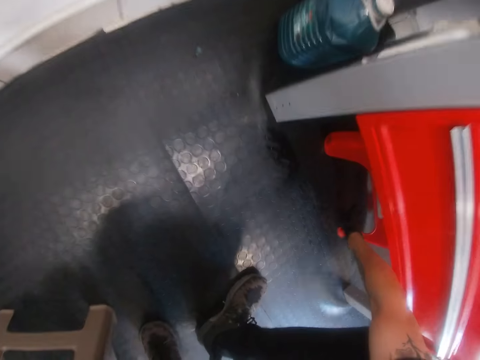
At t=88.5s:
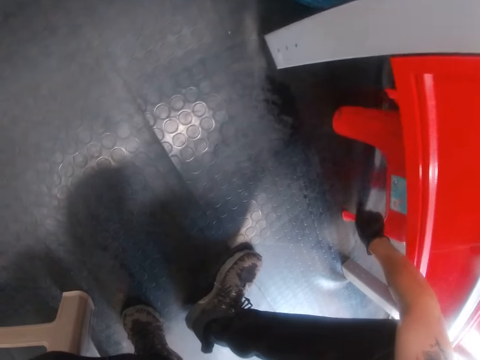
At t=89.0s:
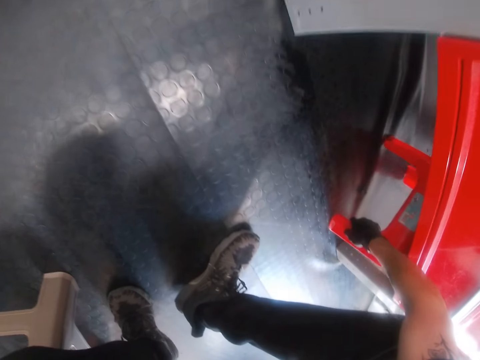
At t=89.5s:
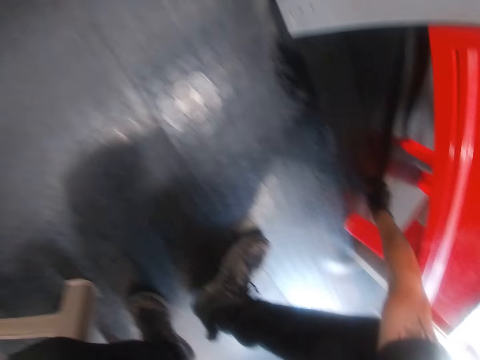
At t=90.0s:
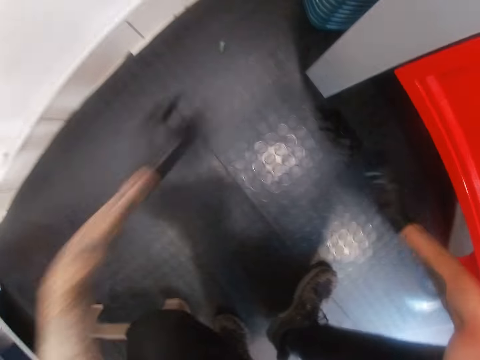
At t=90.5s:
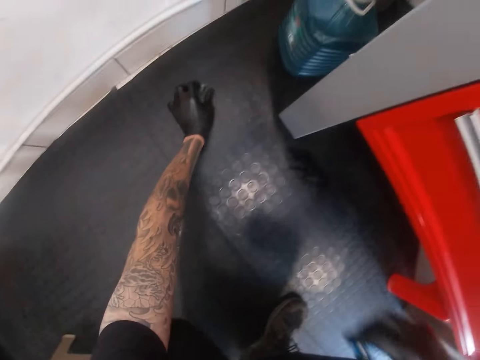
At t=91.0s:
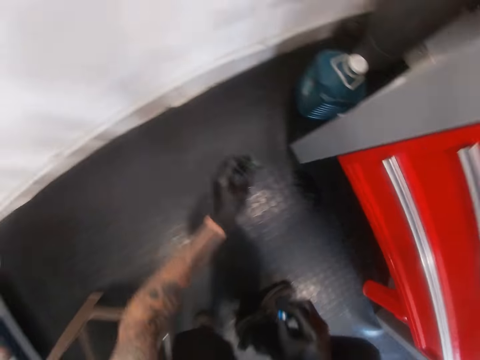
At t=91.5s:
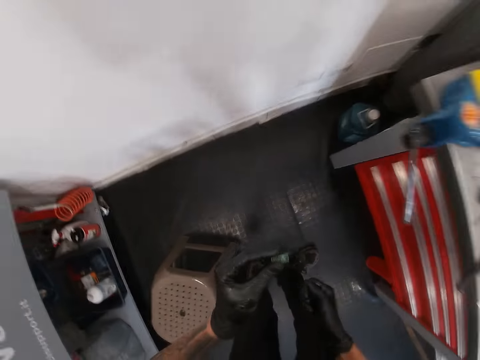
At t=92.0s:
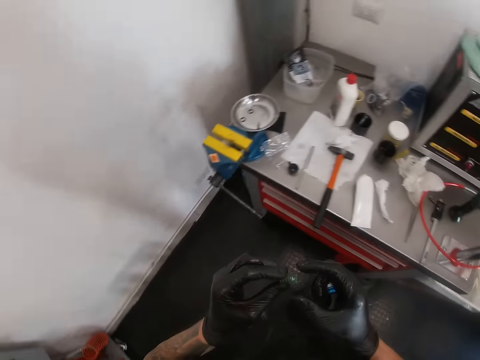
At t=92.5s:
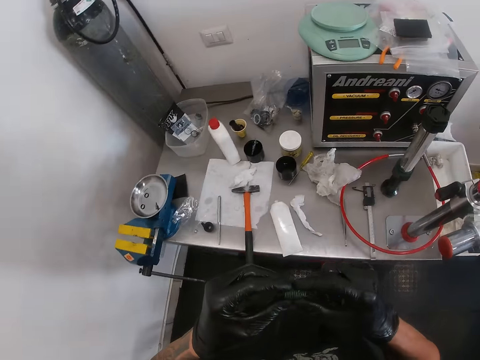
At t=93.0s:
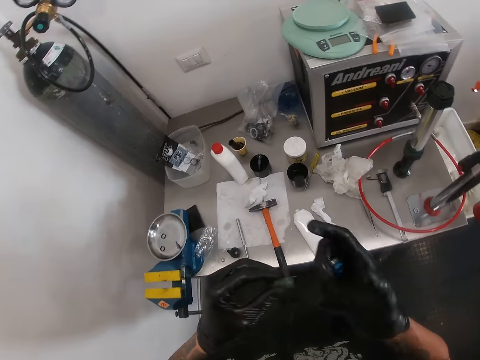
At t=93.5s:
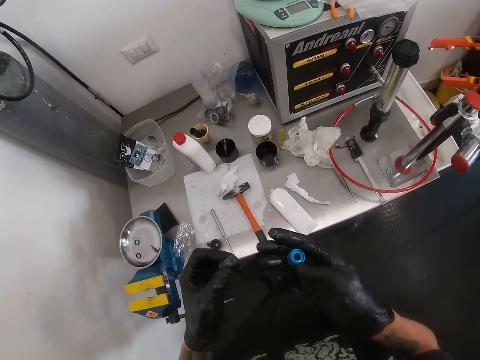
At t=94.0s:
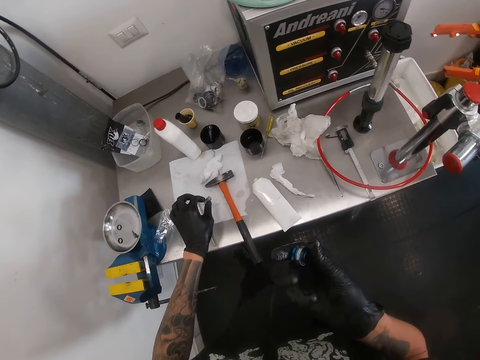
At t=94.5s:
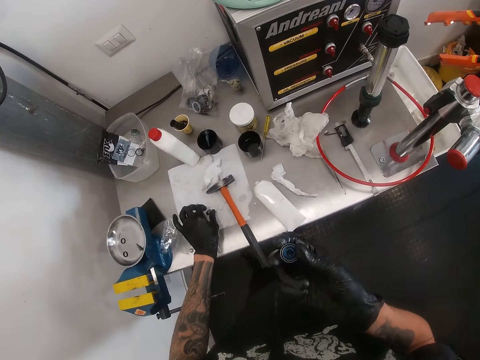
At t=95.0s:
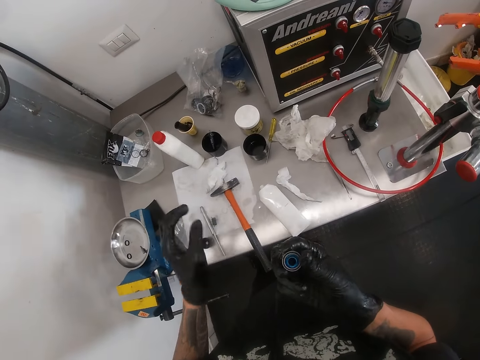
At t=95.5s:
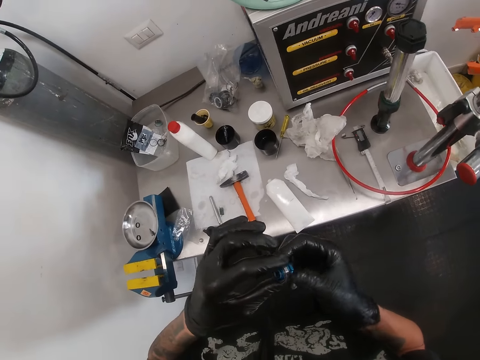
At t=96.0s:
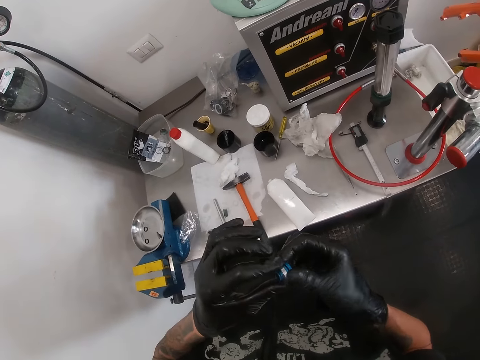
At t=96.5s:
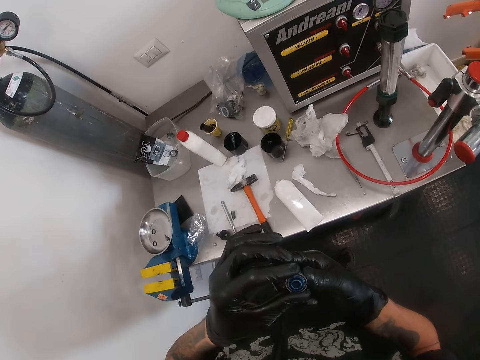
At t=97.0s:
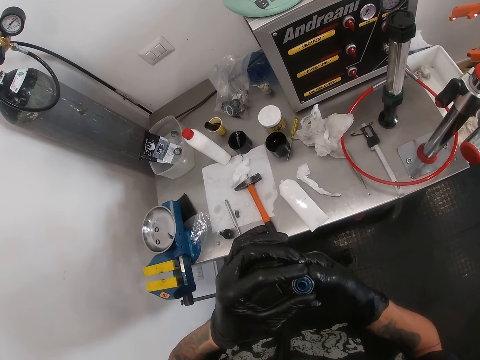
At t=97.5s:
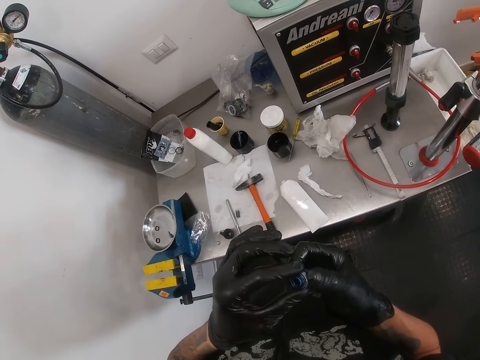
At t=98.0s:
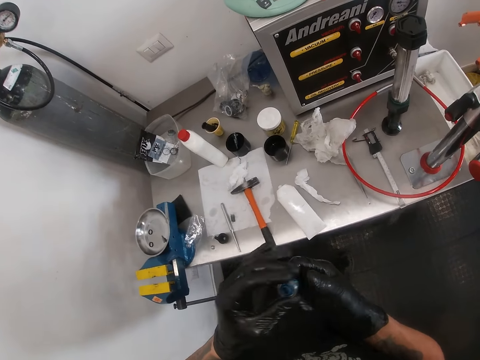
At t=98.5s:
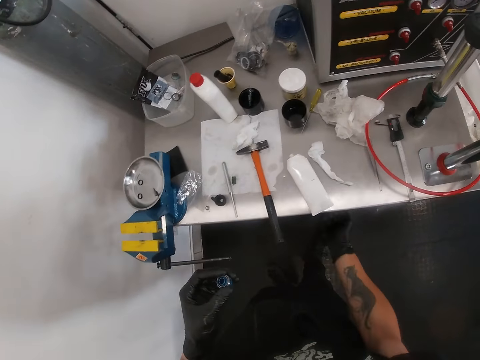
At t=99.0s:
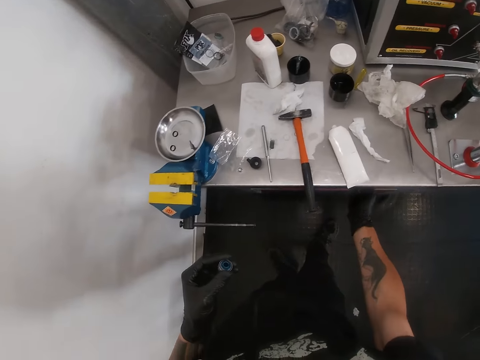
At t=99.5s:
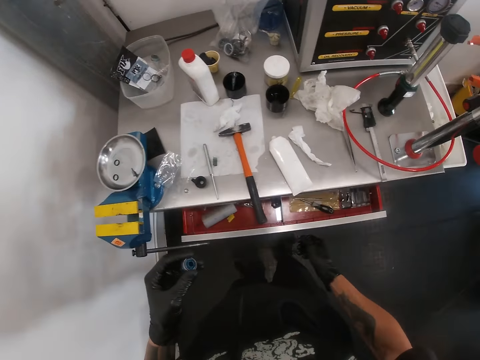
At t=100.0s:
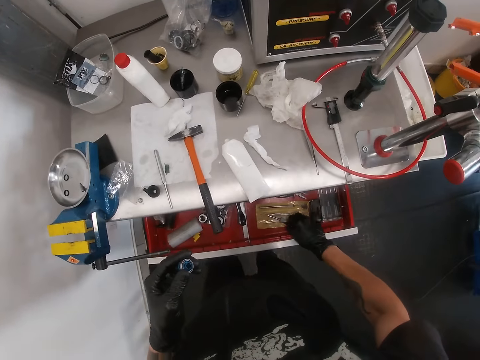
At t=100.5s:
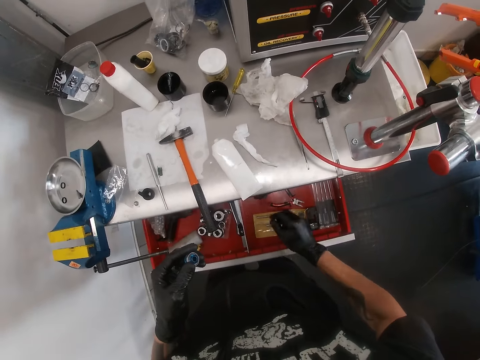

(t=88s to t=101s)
The camera wearer adjusts a plastic chair under the table with his right hand. He touches the chair. He picks up an adjustor knob part from the floor with his left hand. He holds the adjustor knob part with both hands. He drops the adjustor knob part on the table with his left hand. He holds the adjustor knob with both hands. He inspects the headset stem cover. He adjusts the adjustor knob with his right hand. He opens a drawer from the table with his right hand.

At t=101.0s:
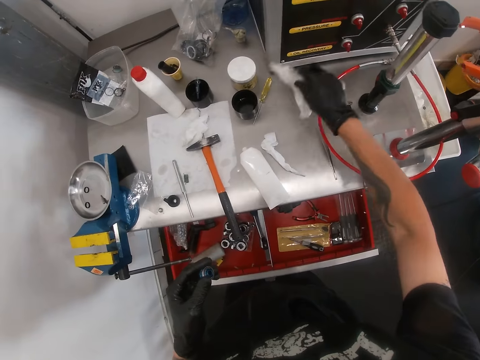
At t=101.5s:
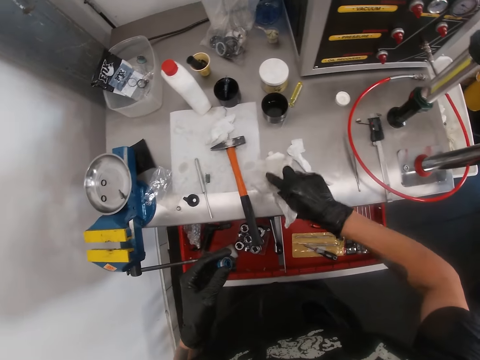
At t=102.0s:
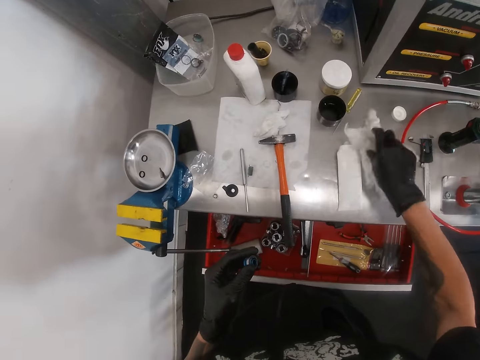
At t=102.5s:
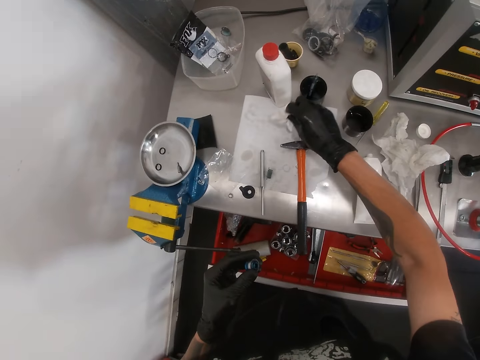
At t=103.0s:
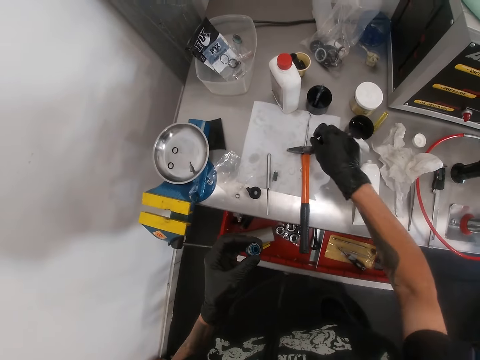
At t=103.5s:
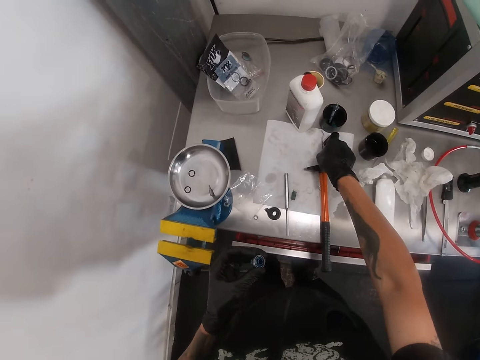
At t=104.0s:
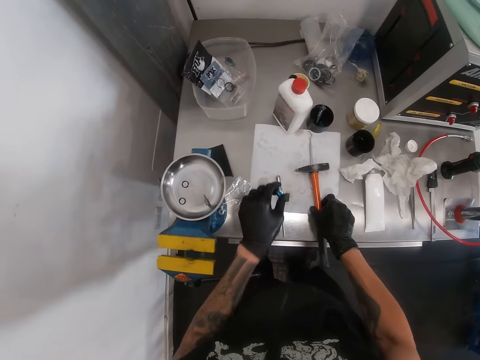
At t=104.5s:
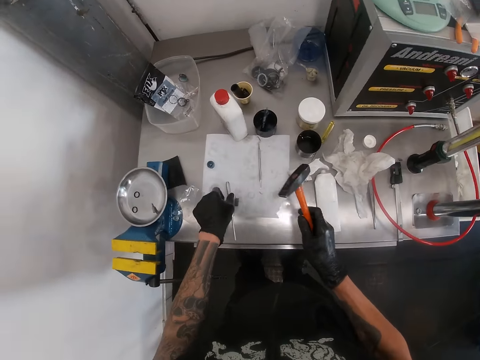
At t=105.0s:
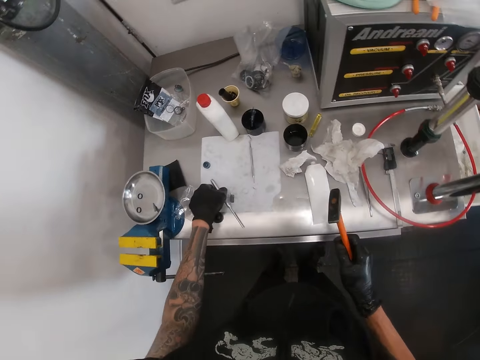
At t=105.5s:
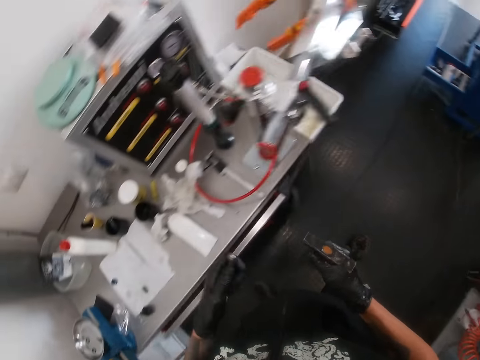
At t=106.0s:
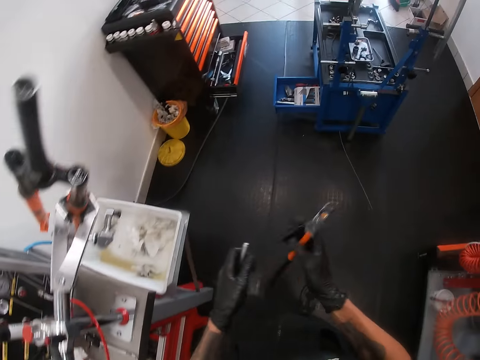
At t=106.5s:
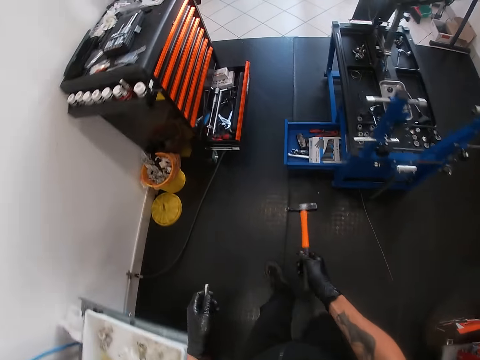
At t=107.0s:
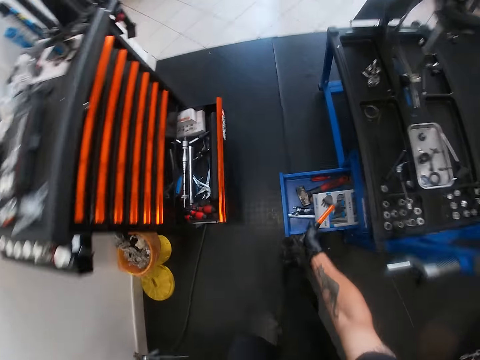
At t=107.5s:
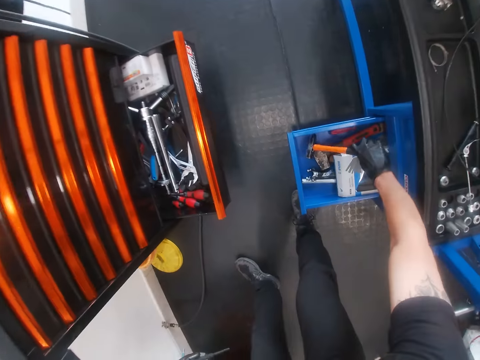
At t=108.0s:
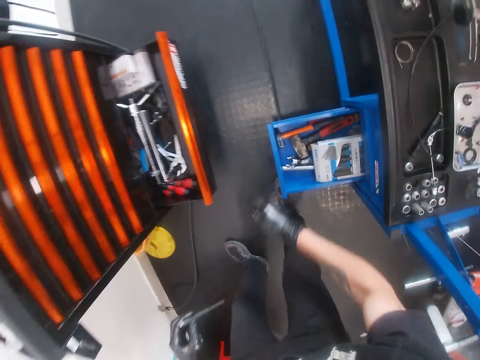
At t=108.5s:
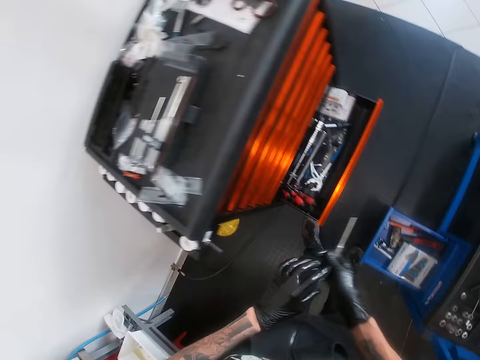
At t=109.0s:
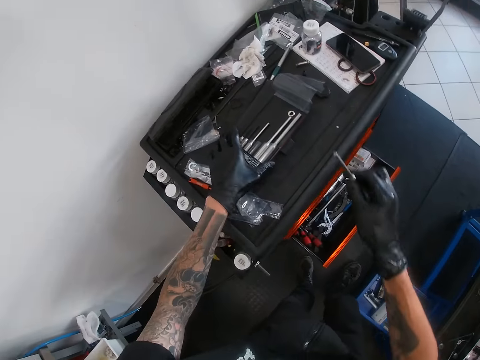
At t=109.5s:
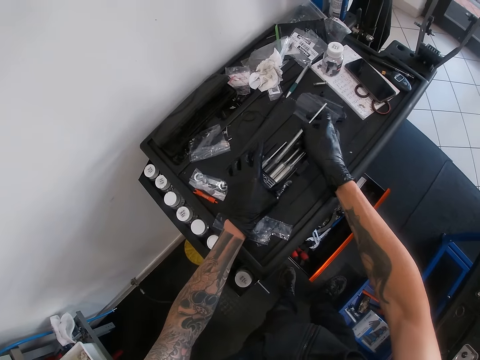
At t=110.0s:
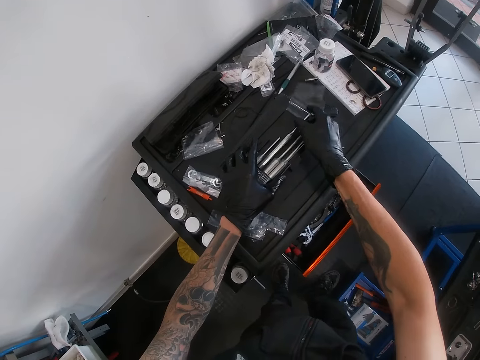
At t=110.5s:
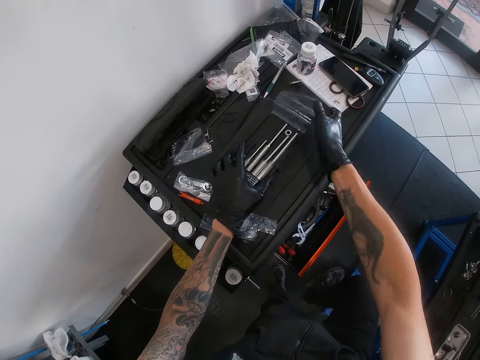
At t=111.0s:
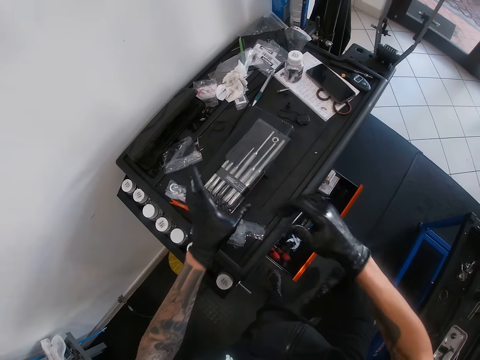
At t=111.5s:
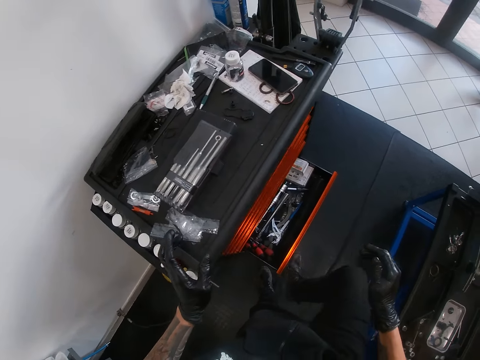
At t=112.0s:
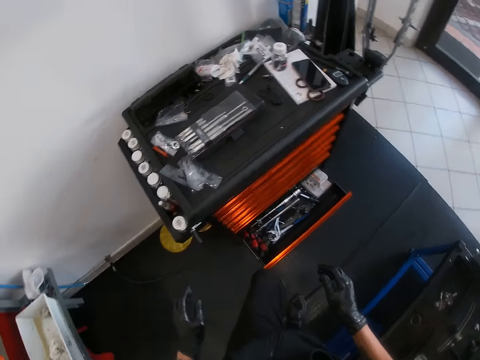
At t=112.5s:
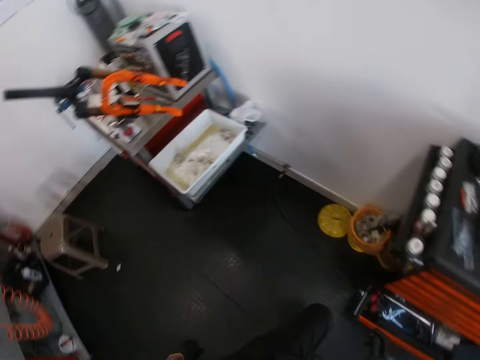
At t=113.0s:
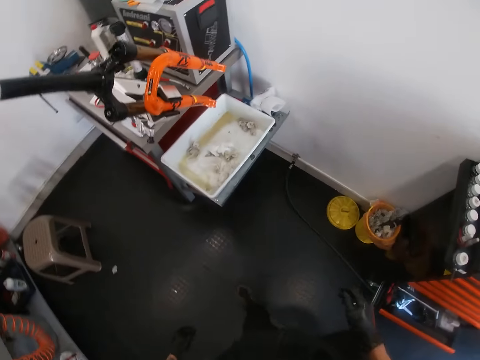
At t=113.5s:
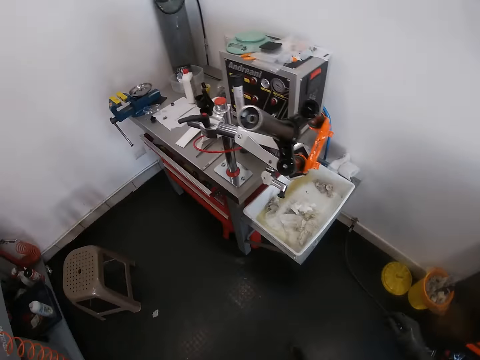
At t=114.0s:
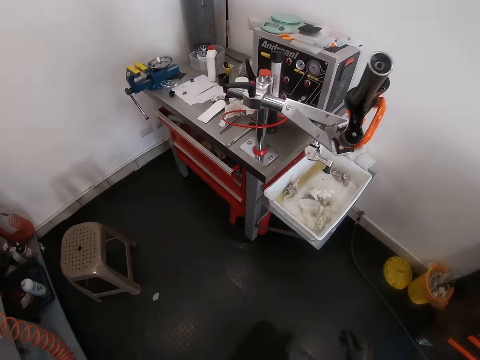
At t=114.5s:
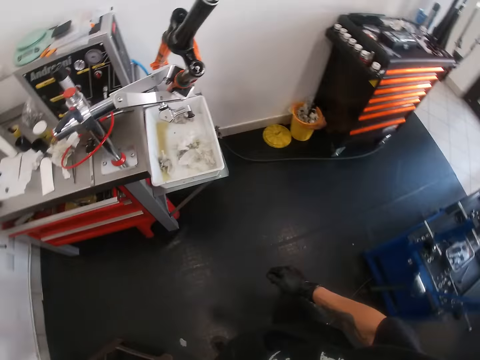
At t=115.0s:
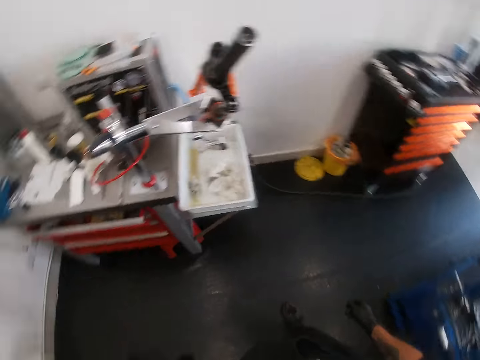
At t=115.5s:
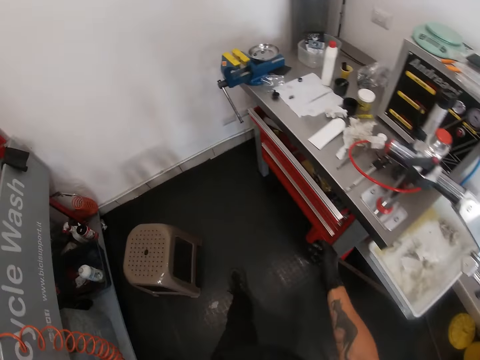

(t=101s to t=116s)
The camera wearer picks up a white rag on the table with his right hand. He drops the white rag on the table with his right hand. He picks up the white rag on the table with his right hand. He drops the white rag on the table with his right hand. He drops an adjustor knob part on the table with his left hand. He picks up the hammer from the table with his right hand. He picks up the chain tool from the table with his left hand. He drops the hammer in the drawer with his right hand. He transfers the chain tool from his left hand to his right hand. He puts the chain tool inside the chain kit with his right hand. He closes the drawer with his right leg. He closes the drawer with his left leg.
